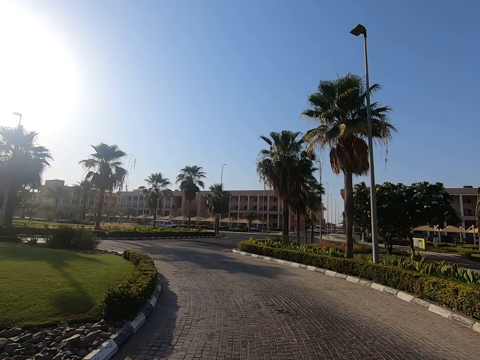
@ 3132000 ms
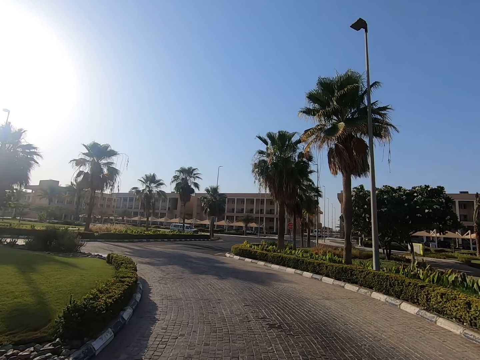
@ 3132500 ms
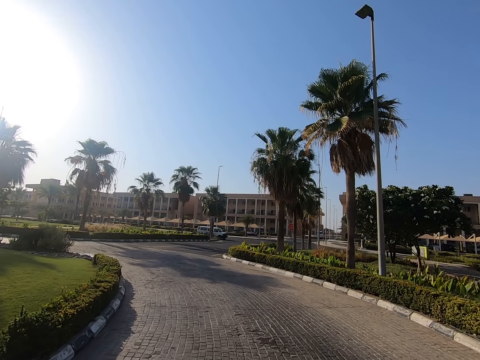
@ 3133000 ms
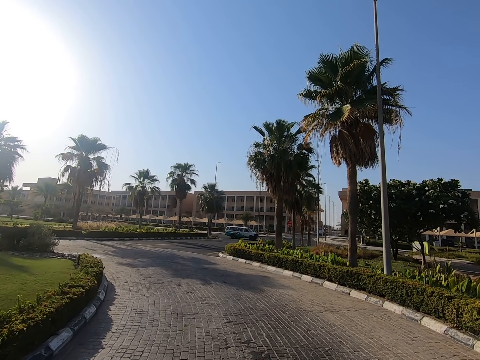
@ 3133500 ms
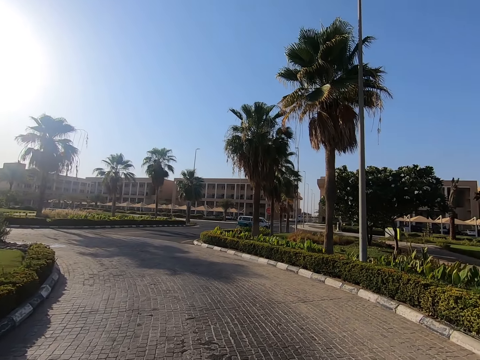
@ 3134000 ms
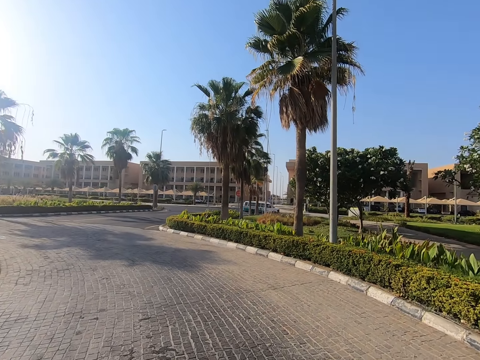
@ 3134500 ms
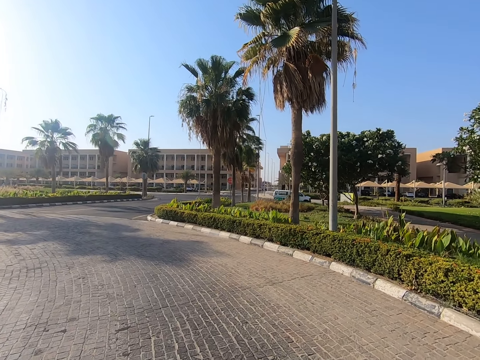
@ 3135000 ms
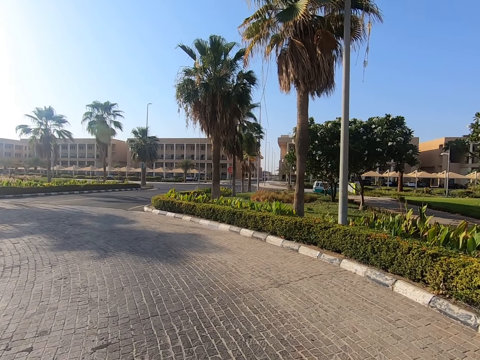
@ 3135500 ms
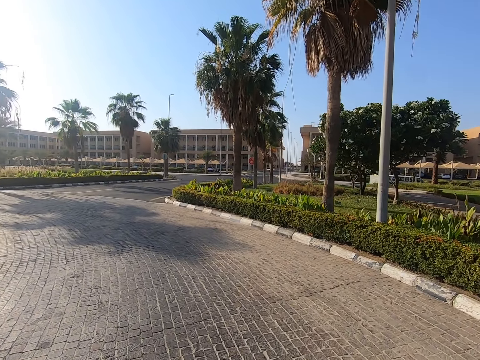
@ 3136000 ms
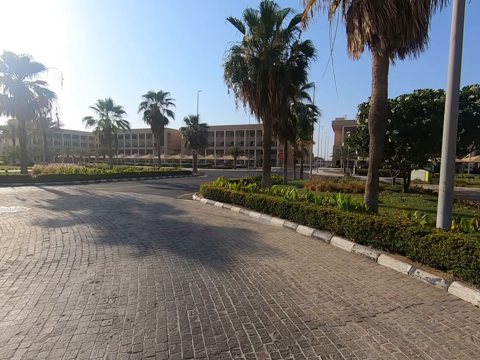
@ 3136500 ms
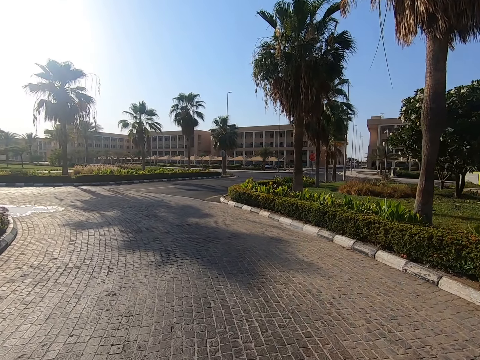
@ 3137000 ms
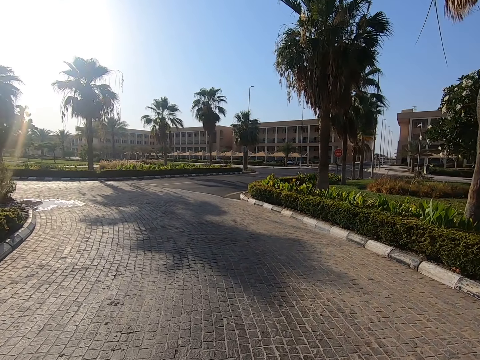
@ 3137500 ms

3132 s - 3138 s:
The camera wearer walks on the road.

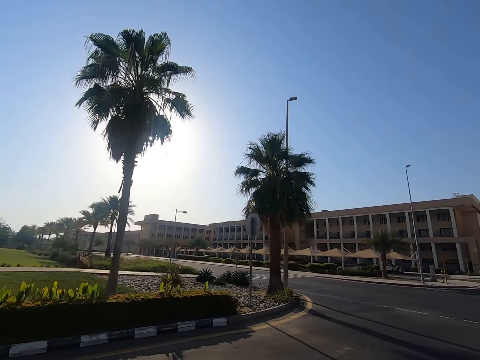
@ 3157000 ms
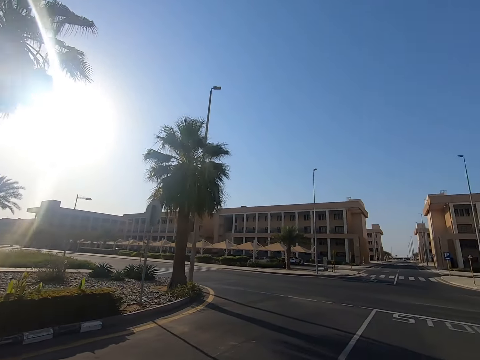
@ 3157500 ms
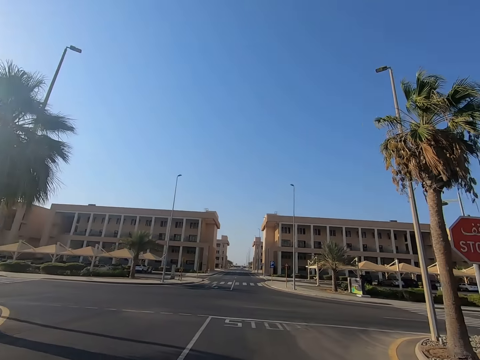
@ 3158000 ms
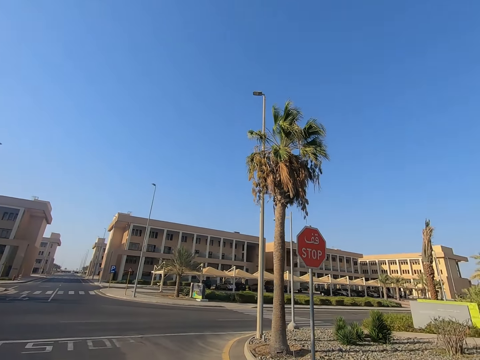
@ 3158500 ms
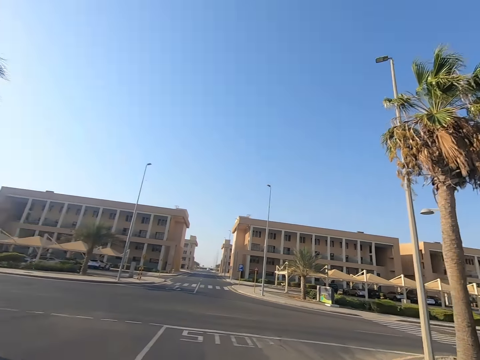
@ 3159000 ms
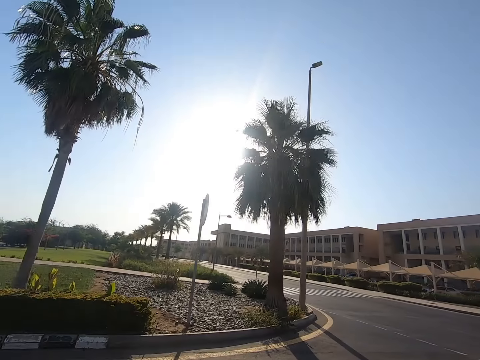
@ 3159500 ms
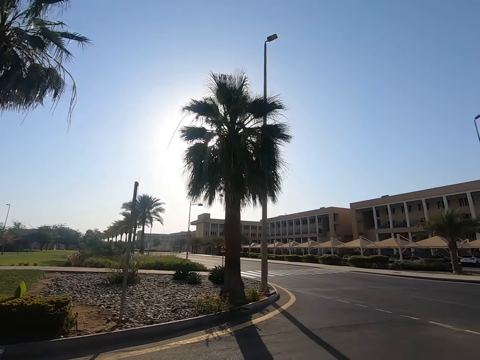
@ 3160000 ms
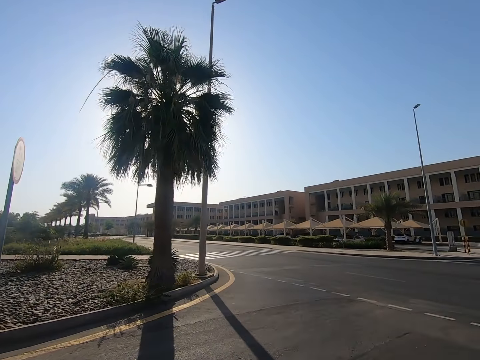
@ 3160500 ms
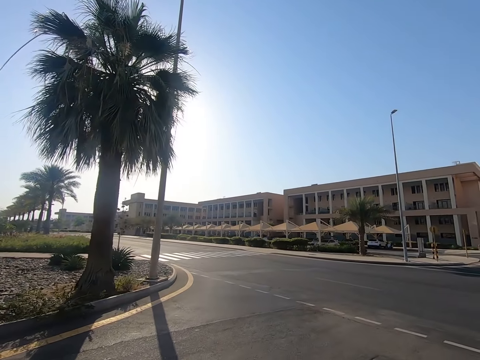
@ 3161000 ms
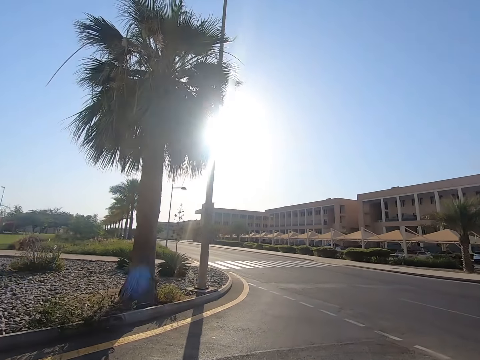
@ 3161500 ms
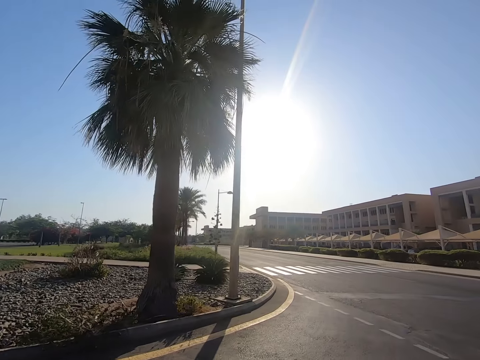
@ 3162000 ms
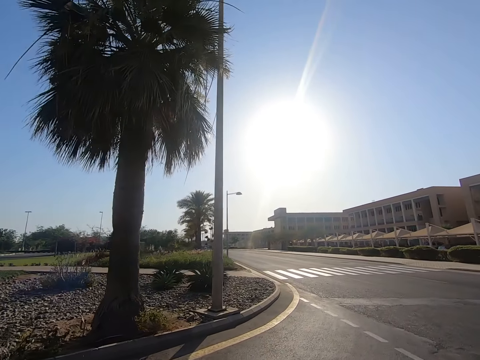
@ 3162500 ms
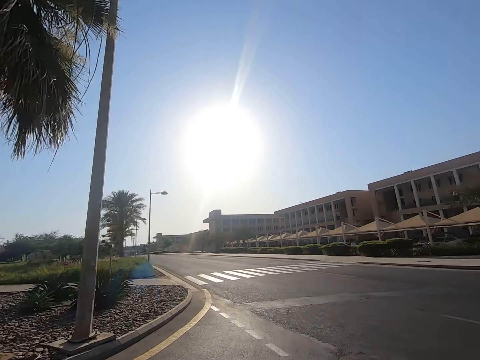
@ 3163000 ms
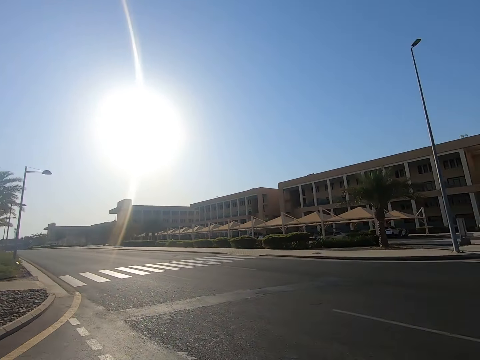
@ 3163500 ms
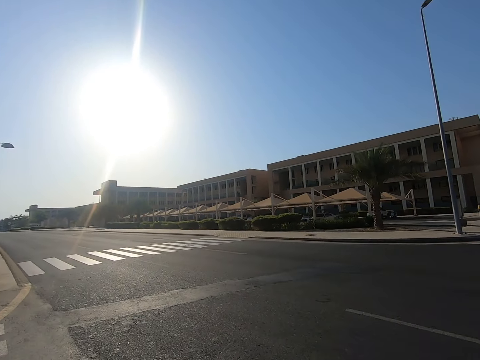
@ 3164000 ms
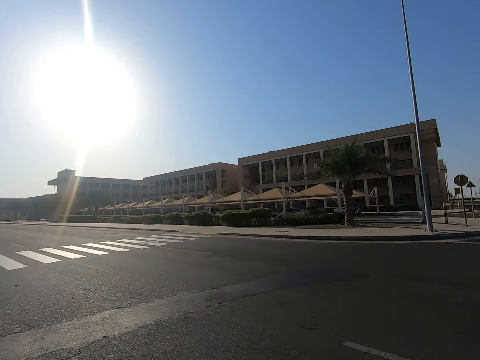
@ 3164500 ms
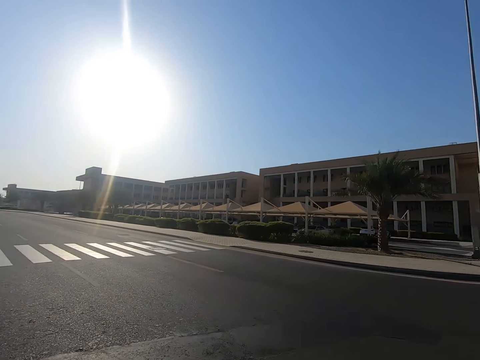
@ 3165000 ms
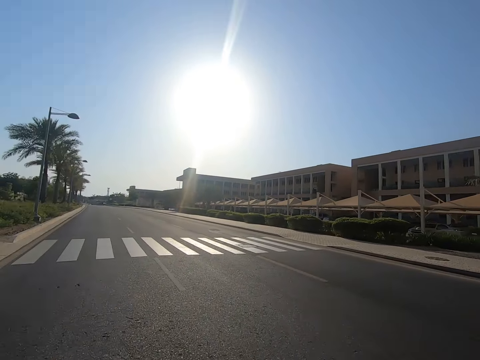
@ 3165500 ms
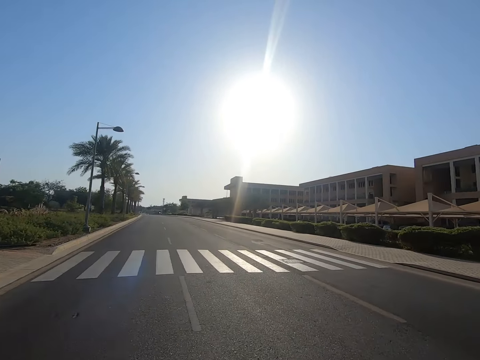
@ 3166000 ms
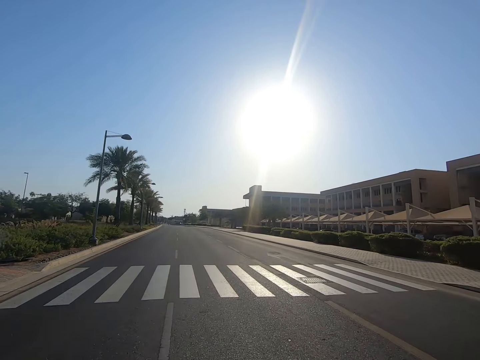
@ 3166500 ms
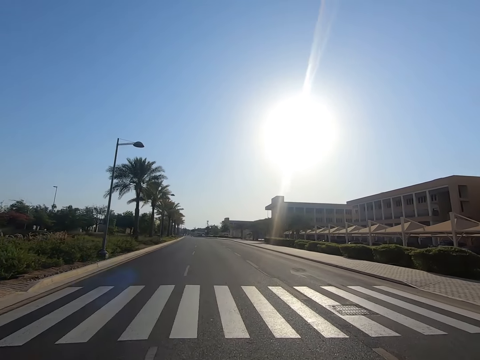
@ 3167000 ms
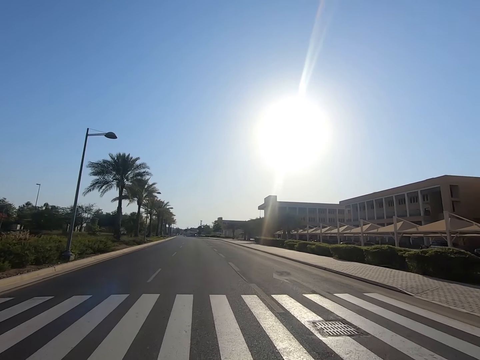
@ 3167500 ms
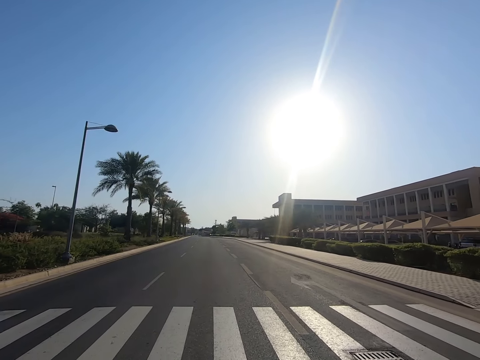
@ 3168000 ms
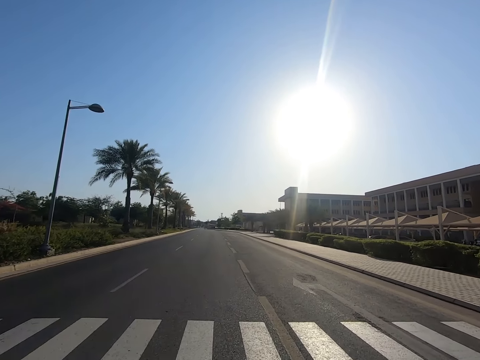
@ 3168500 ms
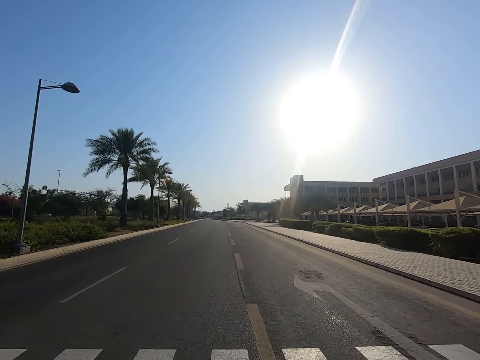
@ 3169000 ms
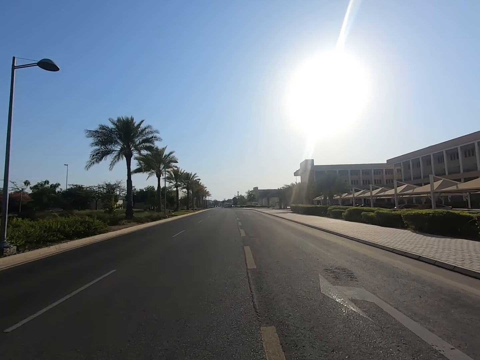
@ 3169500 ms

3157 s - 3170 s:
The camera wearer looks both sides of the road. They walk along the walkway. They walk to the road. They walk along the road.

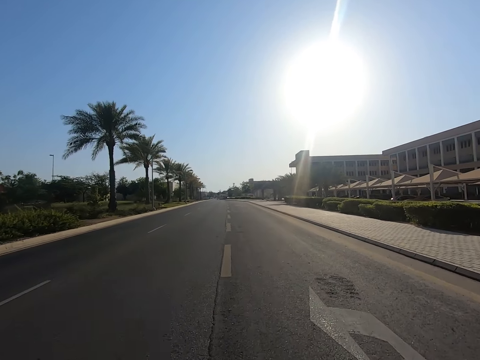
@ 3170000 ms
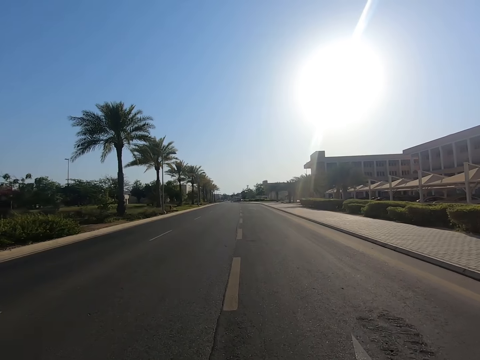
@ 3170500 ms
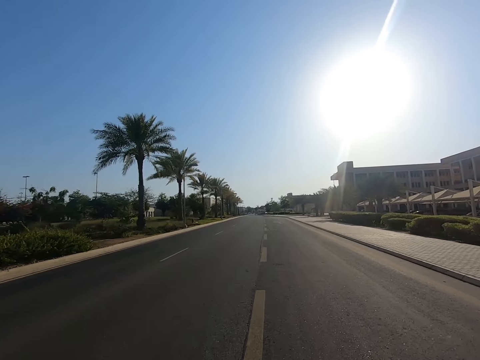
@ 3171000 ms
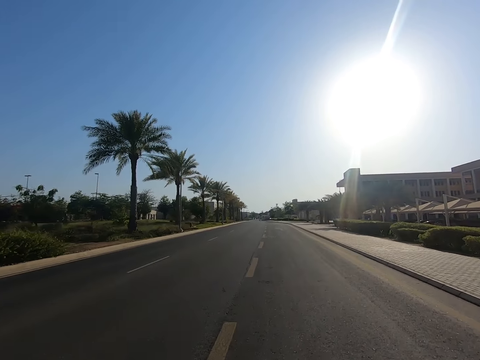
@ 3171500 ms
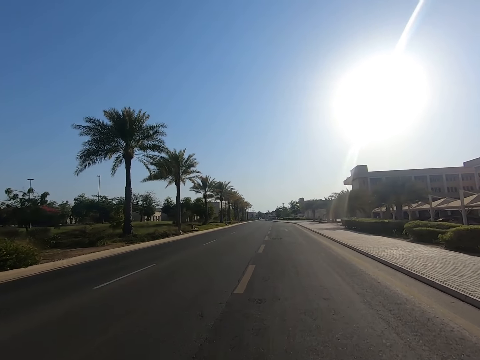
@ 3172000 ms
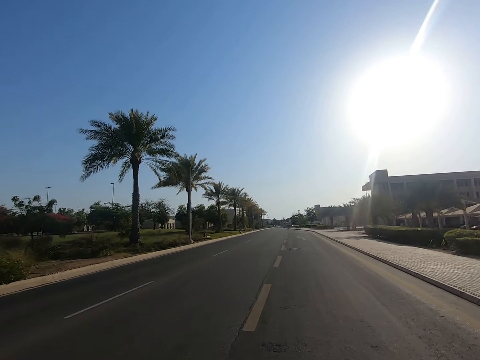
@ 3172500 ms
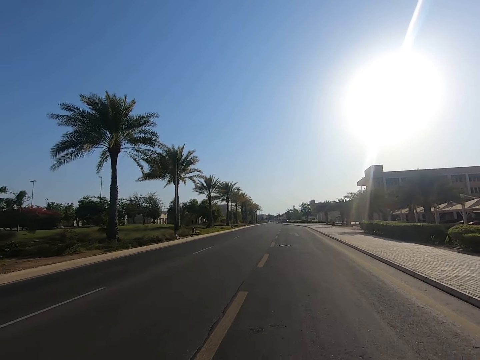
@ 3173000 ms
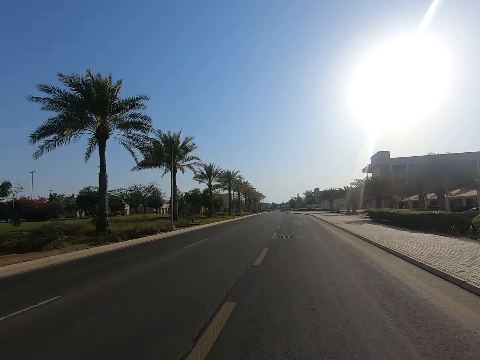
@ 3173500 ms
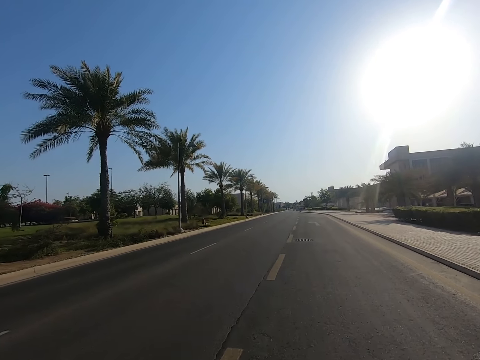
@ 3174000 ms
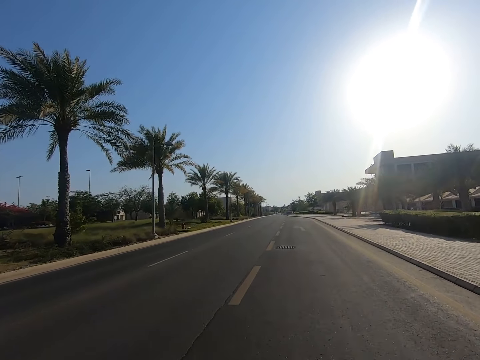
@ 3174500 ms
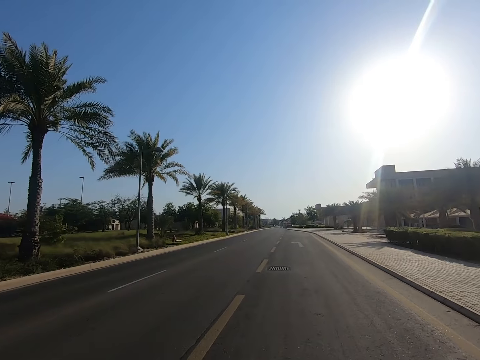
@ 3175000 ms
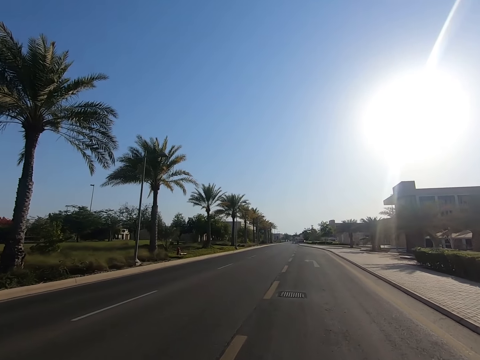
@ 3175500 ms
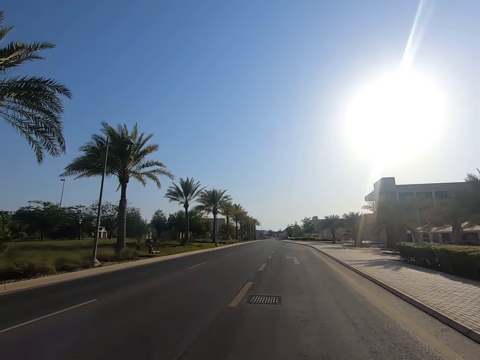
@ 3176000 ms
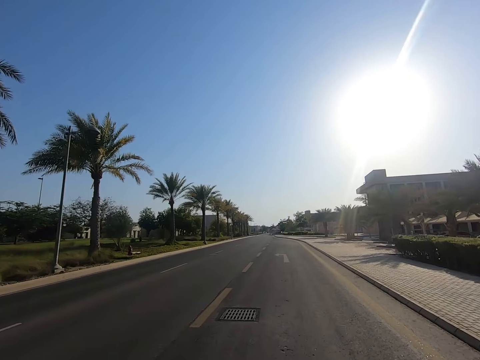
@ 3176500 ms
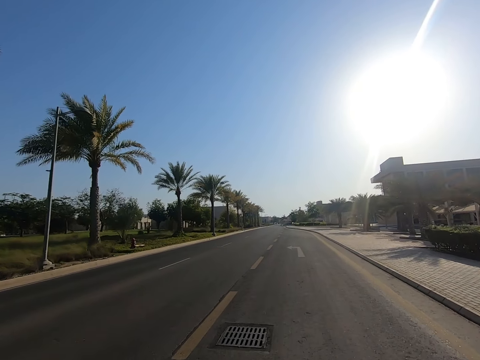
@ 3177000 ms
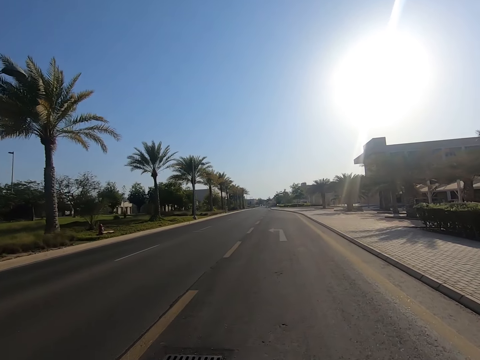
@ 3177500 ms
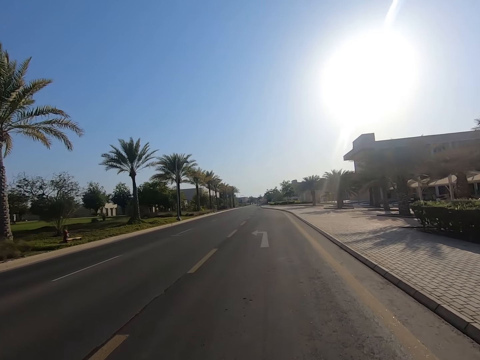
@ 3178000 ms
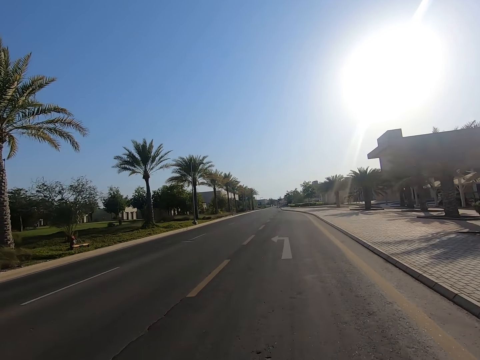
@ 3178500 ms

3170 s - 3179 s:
The camera wearer rides a bicycle on the road.
